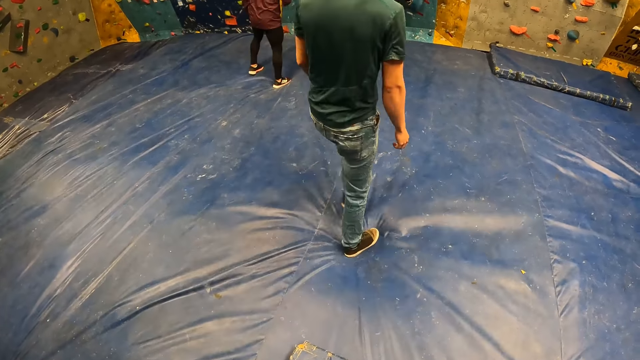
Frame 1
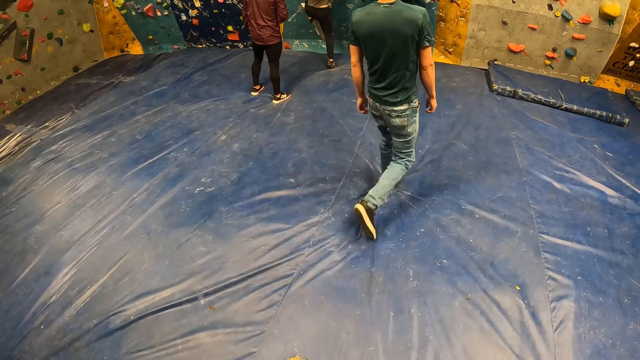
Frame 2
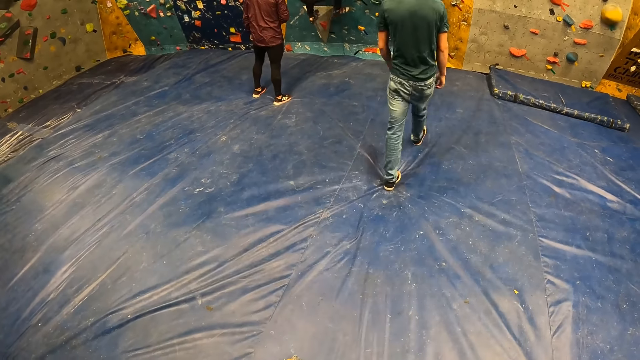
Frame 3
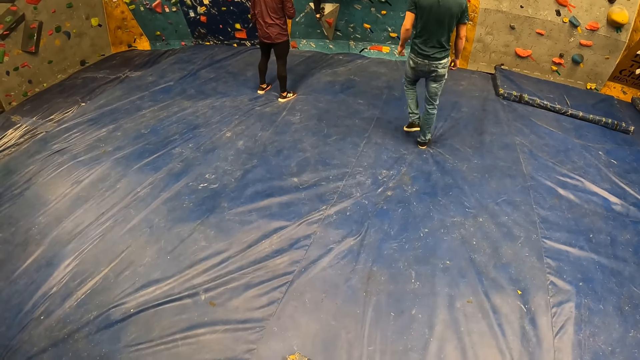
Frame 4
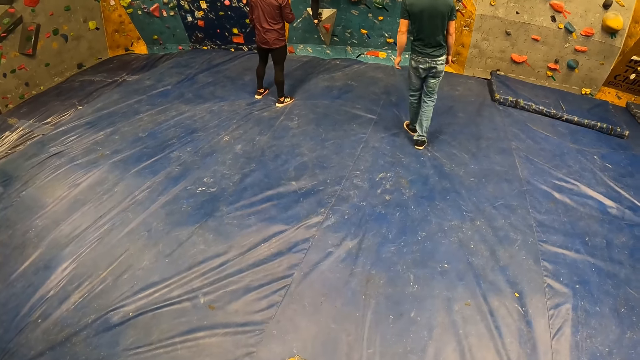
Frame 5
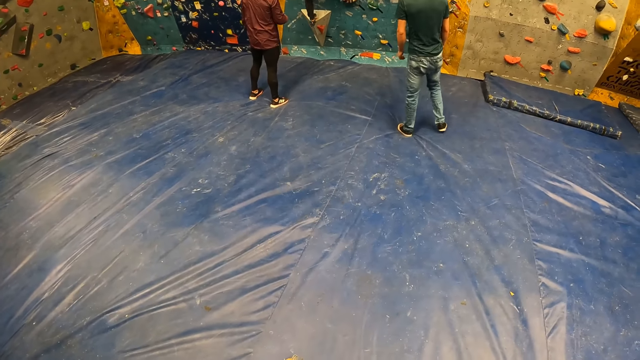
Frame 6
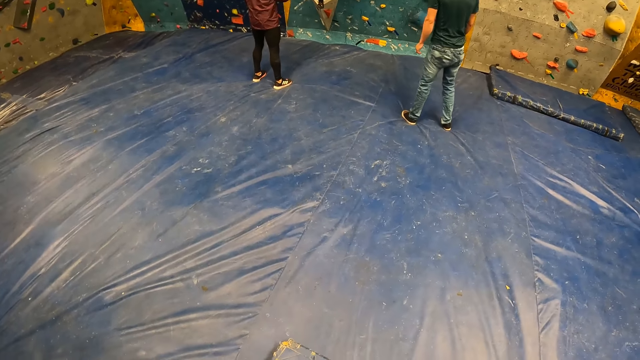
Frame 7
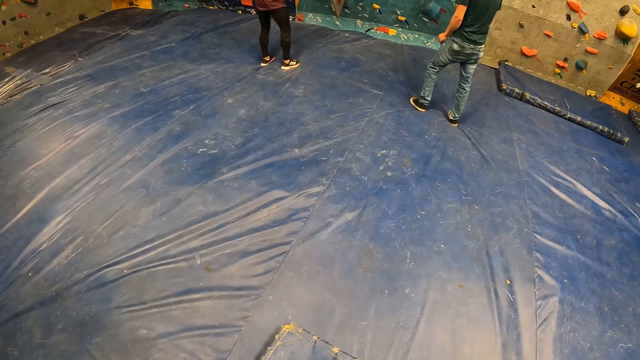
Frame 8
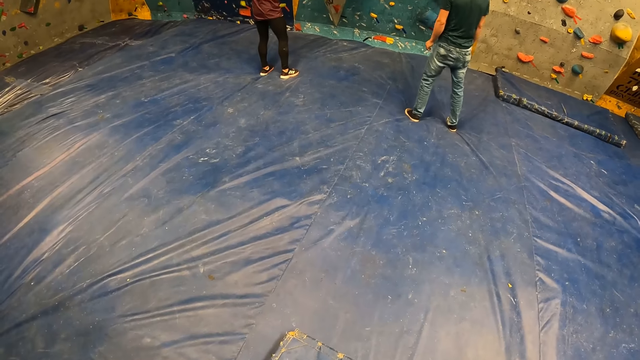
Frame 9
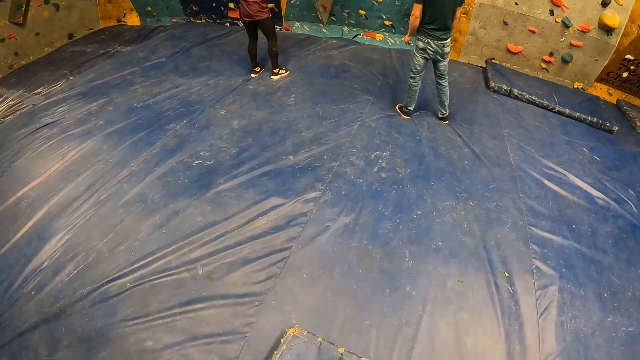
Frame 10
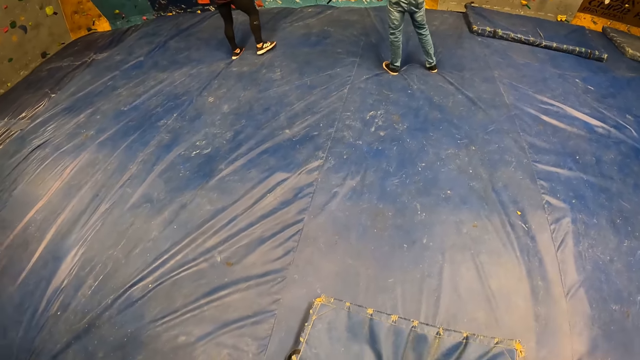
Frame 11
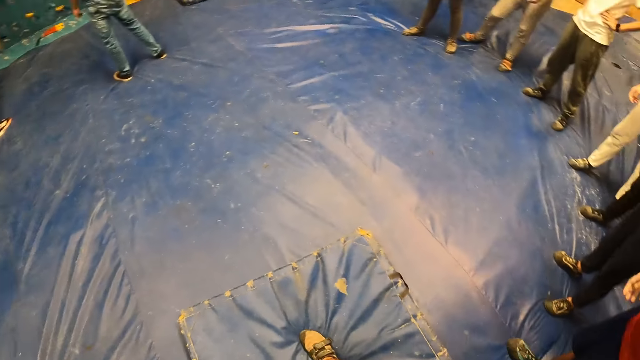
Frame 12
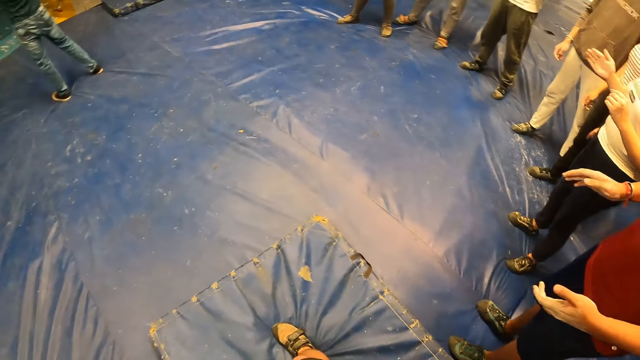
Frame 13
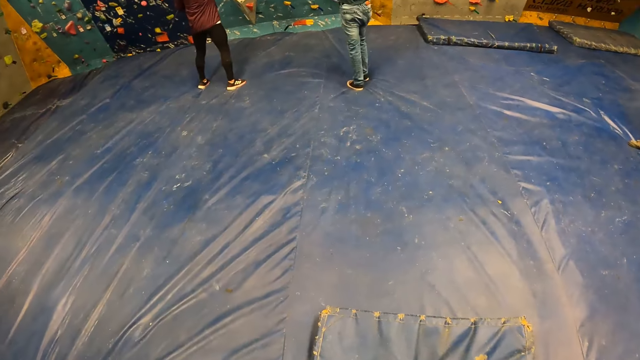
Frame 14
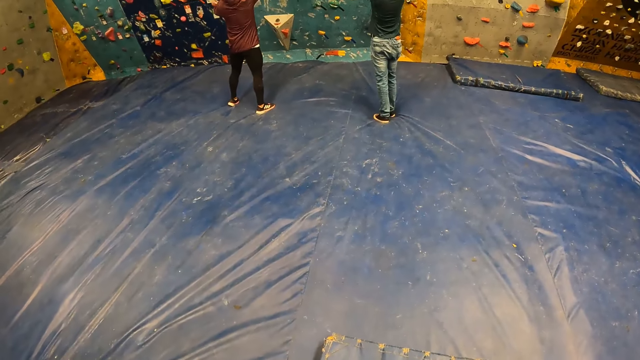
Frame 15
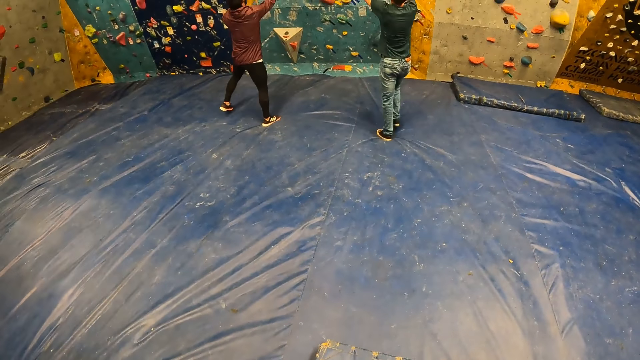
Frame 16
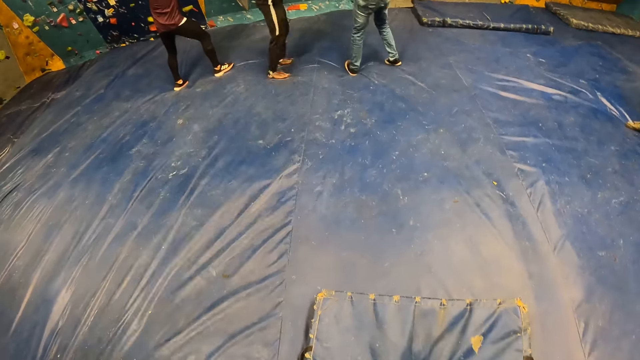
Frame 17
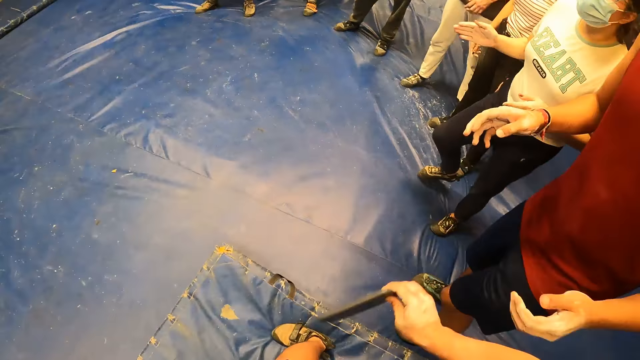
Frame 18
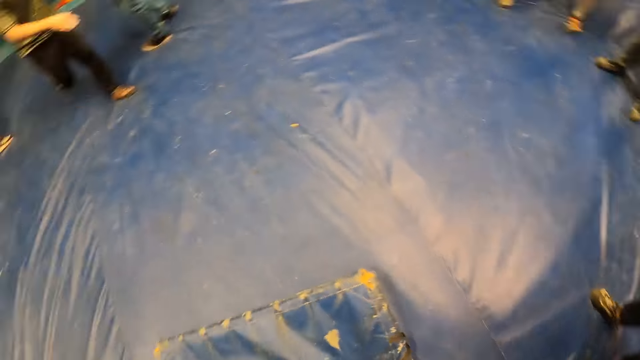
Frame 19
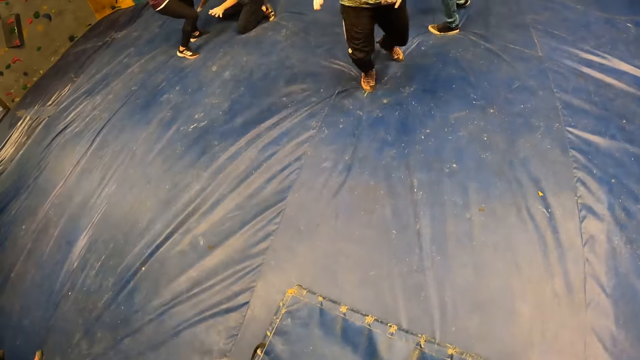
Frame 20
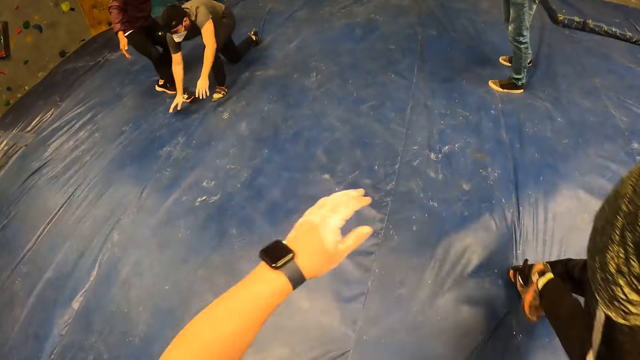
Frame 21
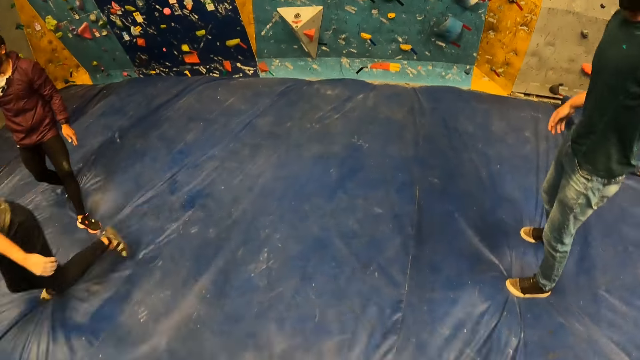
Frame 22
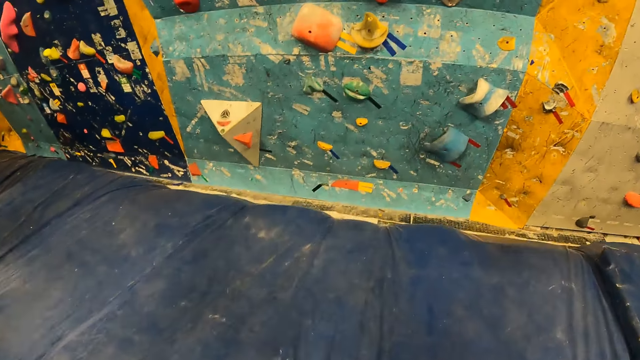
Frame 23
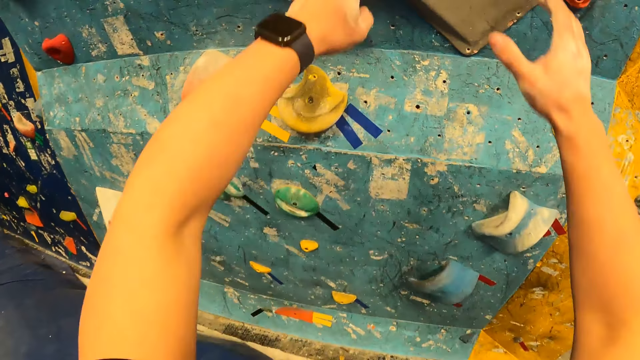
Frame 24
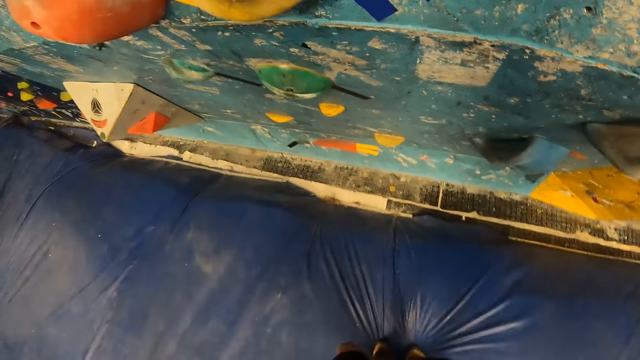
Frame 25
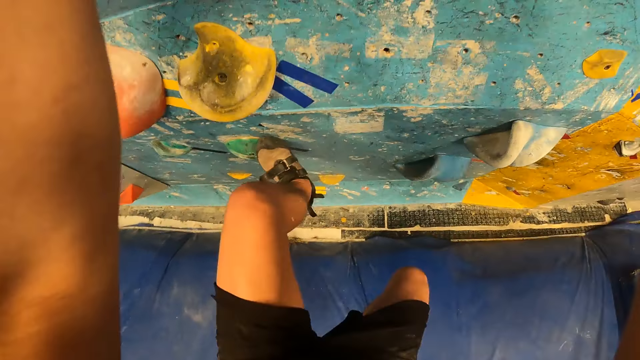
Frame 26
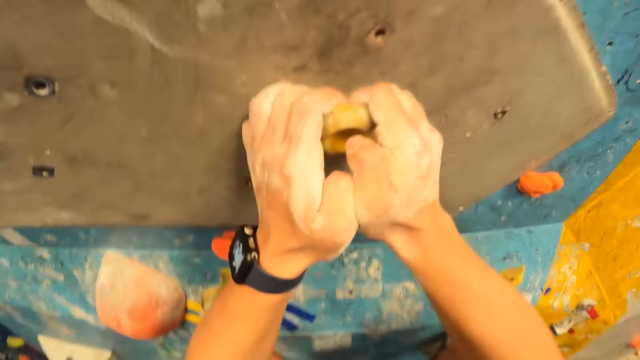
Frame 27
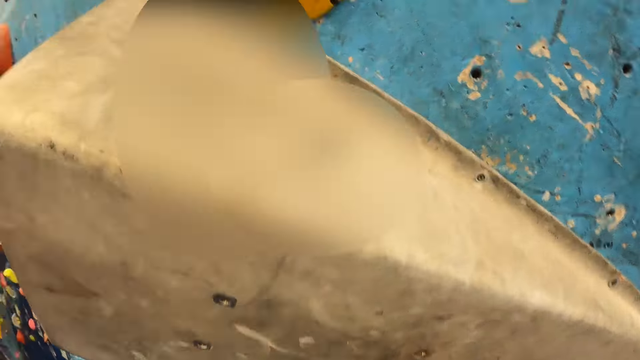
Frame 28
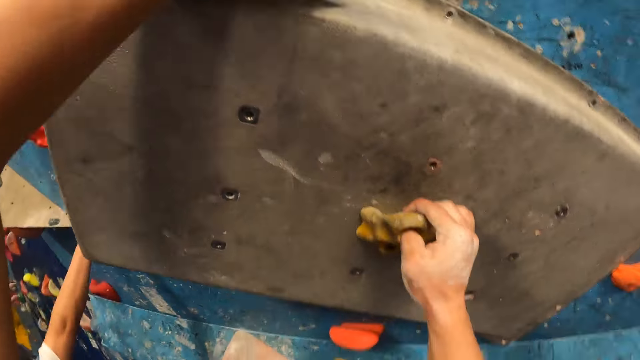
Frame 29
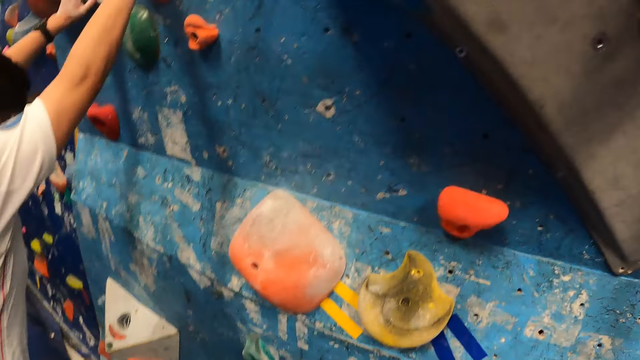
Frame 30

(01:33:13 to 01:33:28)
The camera wearer looks around. He gives a phone in his right hand to a woman. He runs towards a climbing wall in the room. He shakes hands with a man with his right hand. He holds the wall handles and steps on the wall handles.

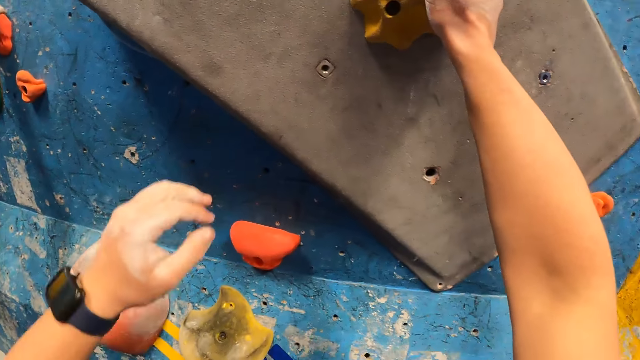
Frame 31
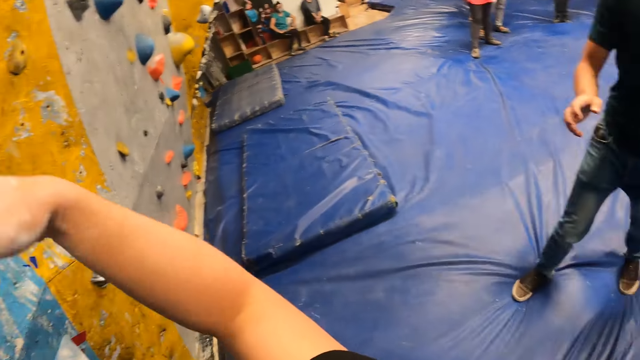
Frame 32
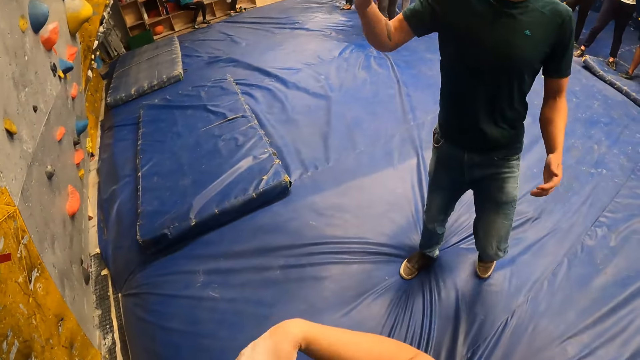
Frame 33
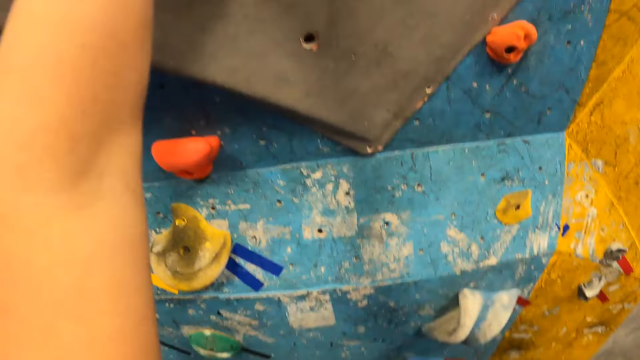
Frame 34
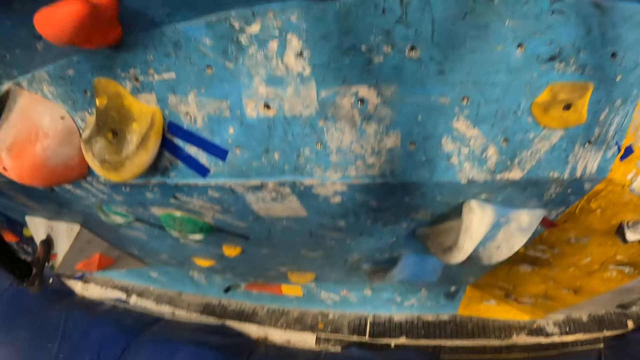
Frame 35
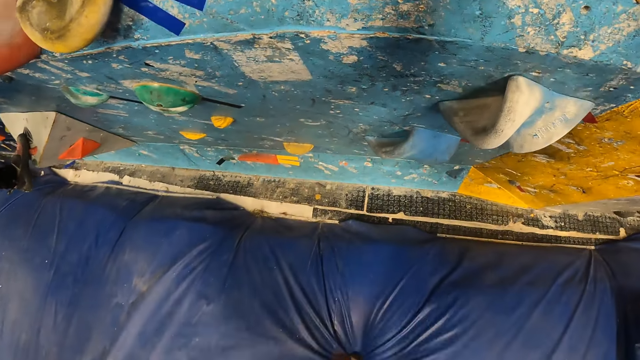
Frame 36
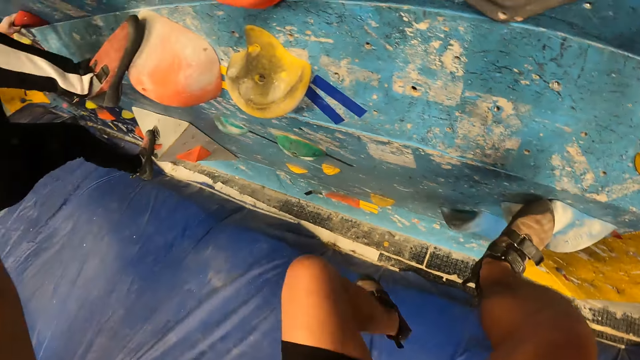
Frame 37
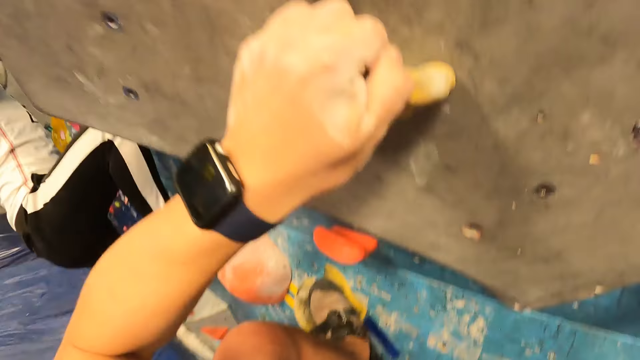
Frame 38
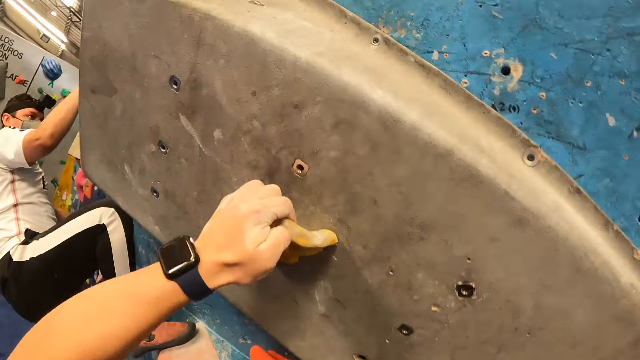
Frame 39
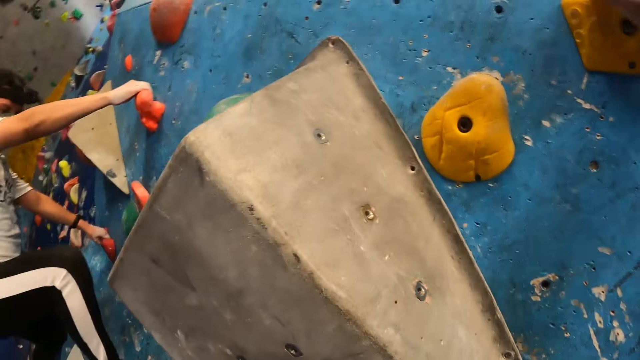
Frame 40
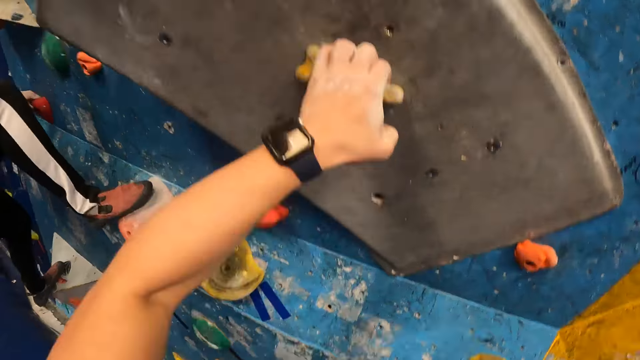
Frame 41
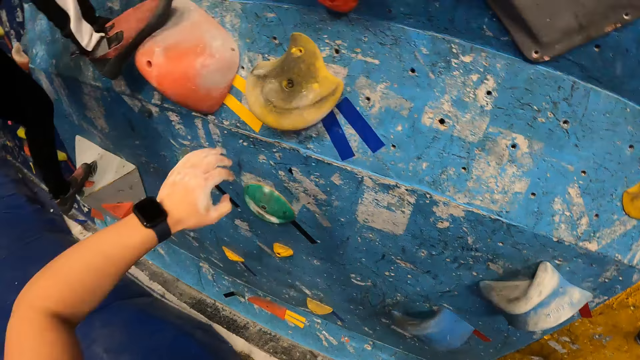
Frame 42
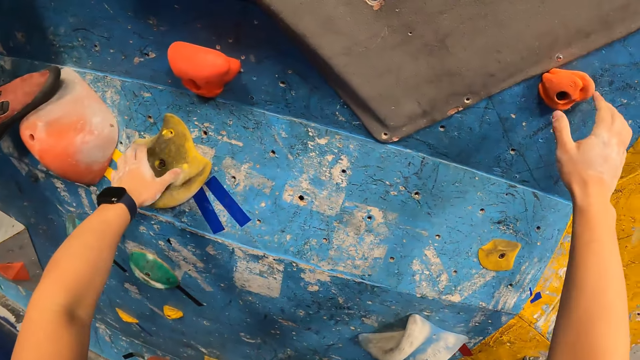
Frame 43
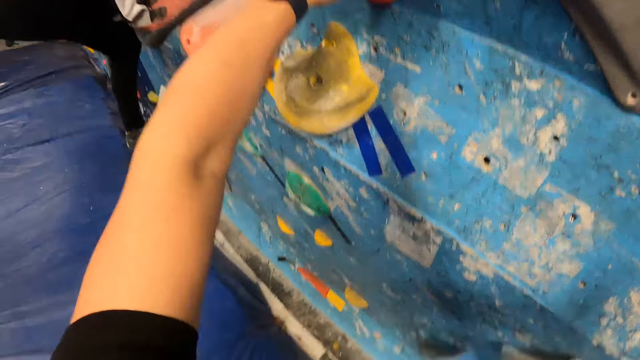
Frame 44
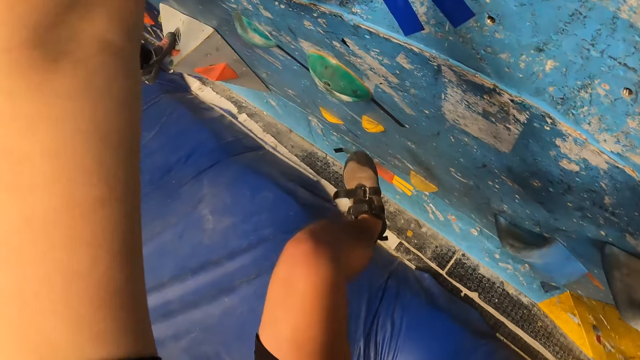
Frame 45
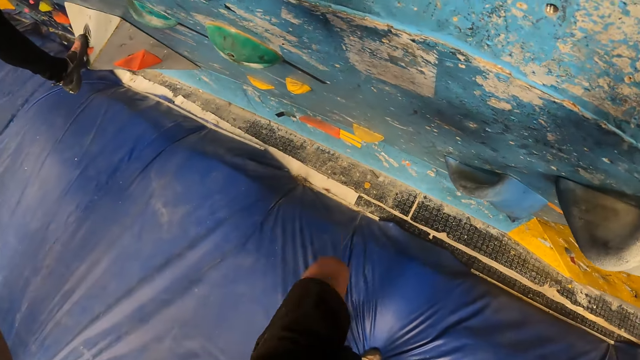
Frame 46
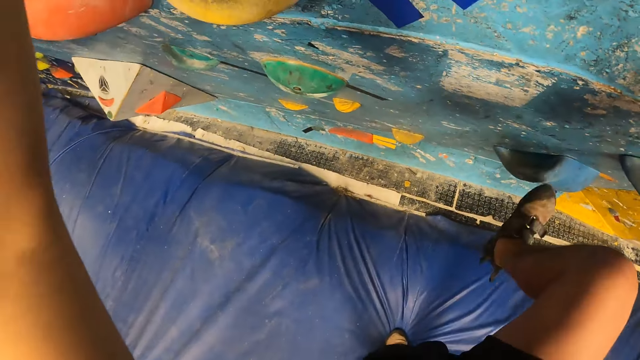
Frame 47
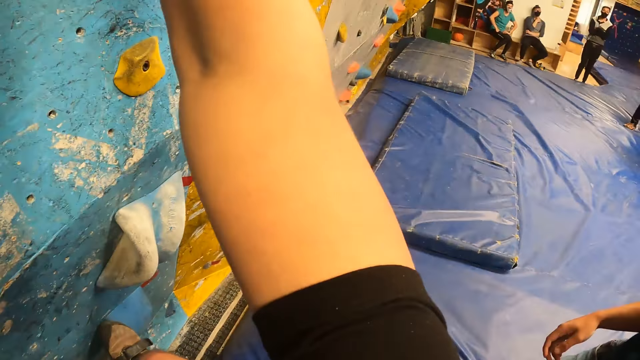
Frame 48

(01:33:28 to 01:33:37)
The camera wearer steps down from the wall. He climbs up the climbing wall with his hands on the climbing hold. He steps on the wall handles and steps down from the wall handles.
